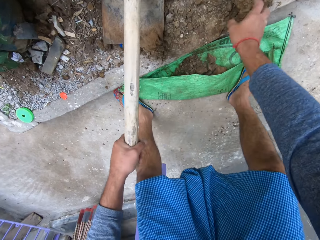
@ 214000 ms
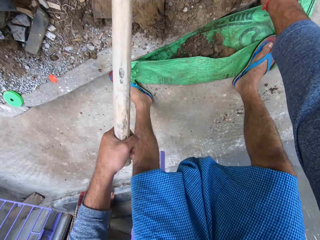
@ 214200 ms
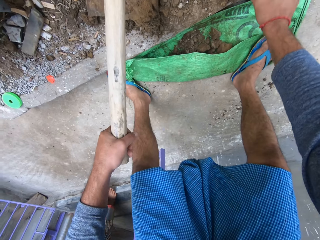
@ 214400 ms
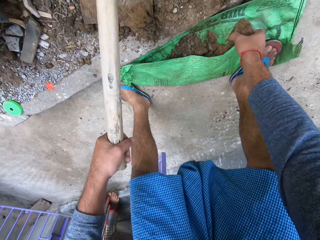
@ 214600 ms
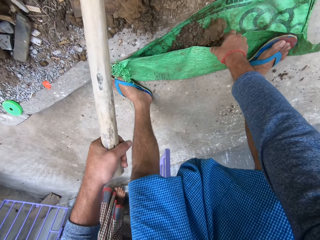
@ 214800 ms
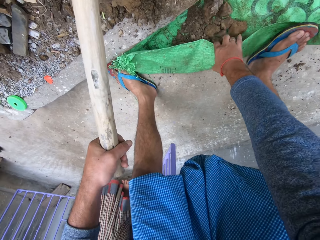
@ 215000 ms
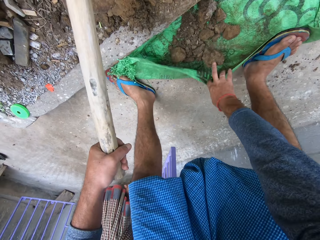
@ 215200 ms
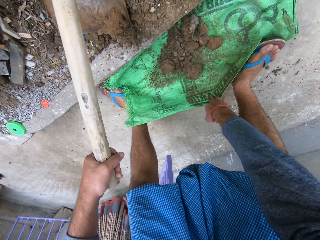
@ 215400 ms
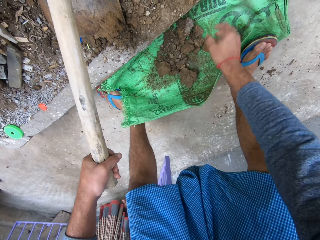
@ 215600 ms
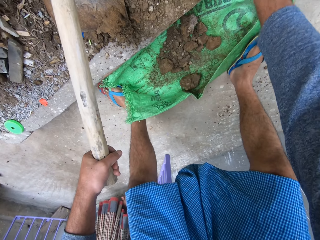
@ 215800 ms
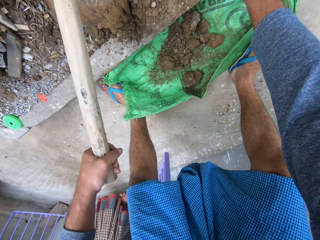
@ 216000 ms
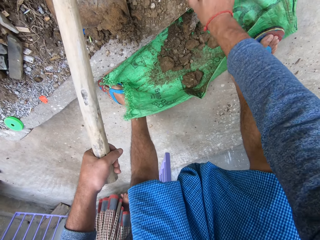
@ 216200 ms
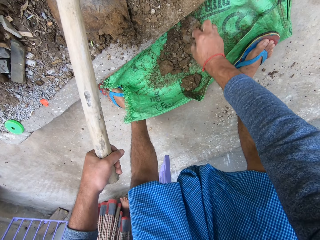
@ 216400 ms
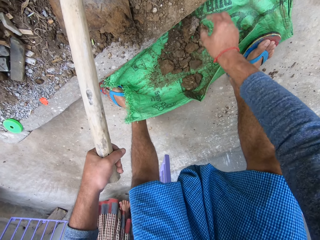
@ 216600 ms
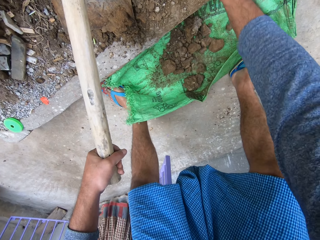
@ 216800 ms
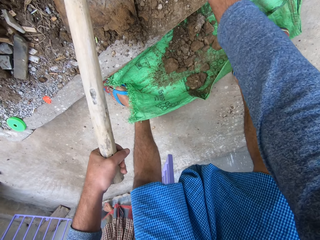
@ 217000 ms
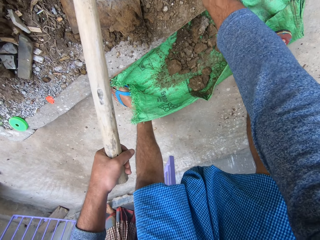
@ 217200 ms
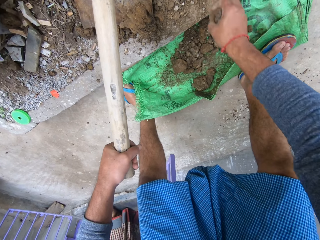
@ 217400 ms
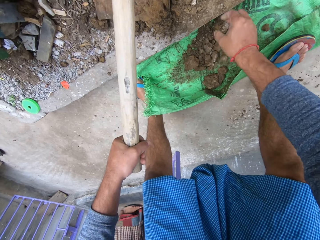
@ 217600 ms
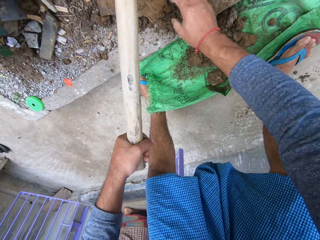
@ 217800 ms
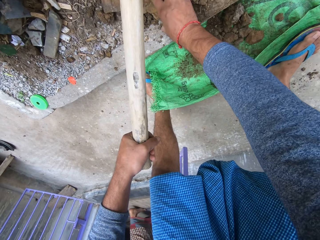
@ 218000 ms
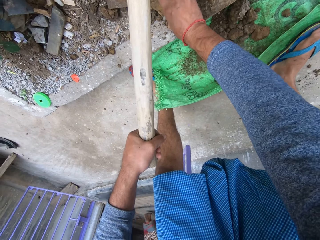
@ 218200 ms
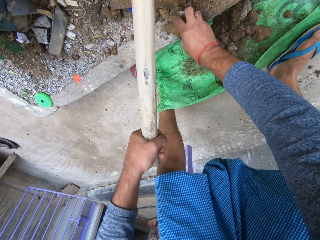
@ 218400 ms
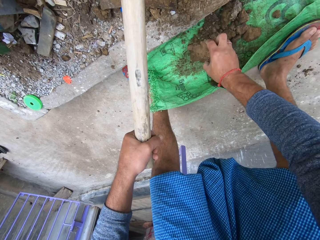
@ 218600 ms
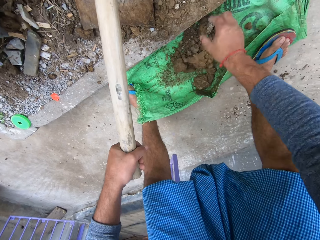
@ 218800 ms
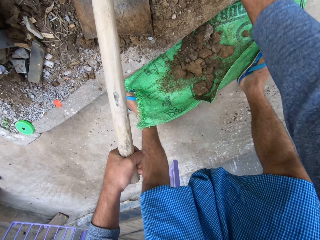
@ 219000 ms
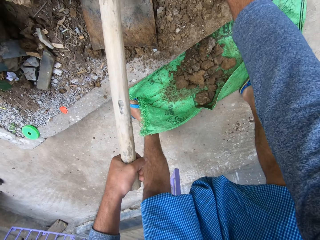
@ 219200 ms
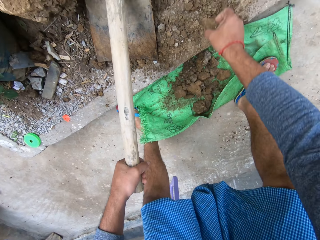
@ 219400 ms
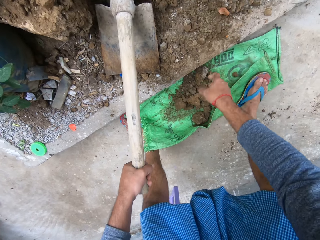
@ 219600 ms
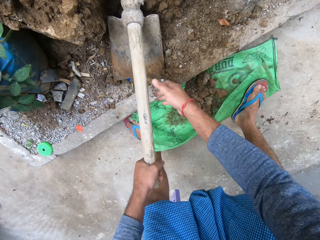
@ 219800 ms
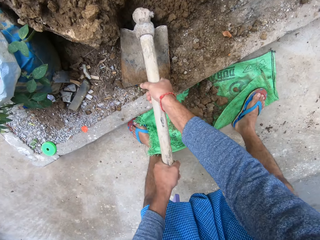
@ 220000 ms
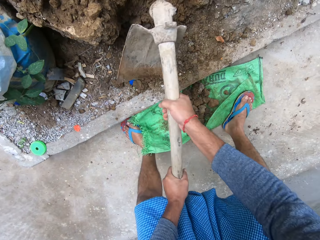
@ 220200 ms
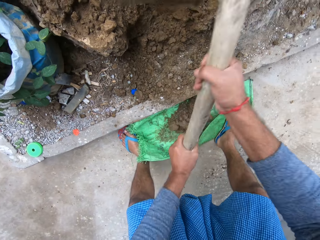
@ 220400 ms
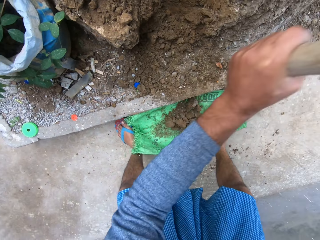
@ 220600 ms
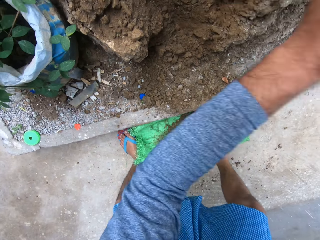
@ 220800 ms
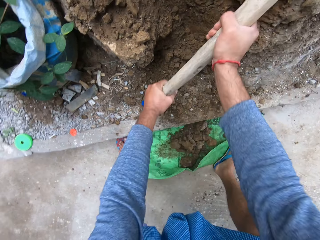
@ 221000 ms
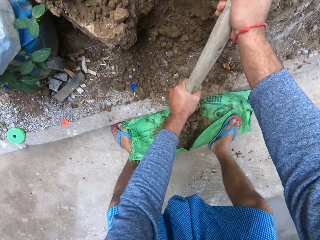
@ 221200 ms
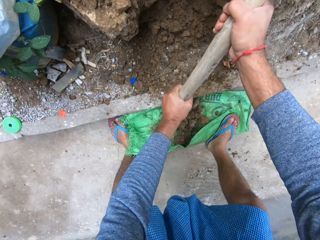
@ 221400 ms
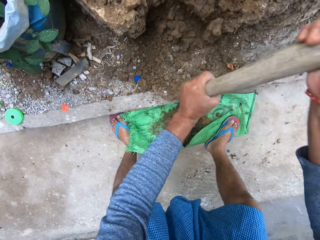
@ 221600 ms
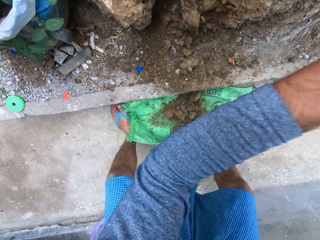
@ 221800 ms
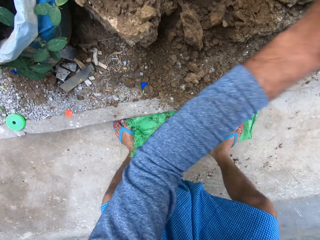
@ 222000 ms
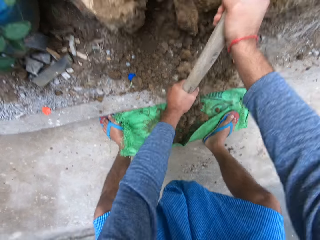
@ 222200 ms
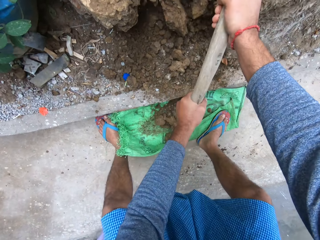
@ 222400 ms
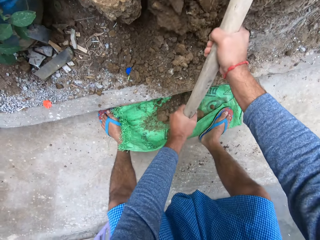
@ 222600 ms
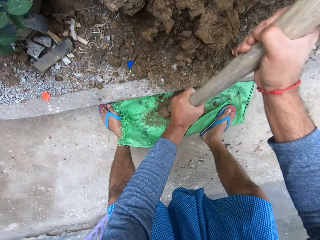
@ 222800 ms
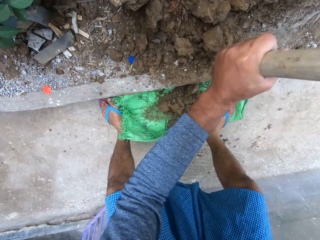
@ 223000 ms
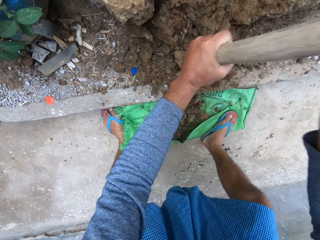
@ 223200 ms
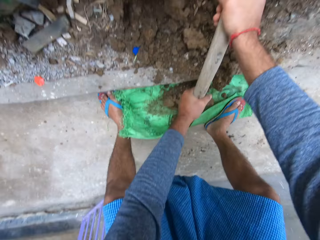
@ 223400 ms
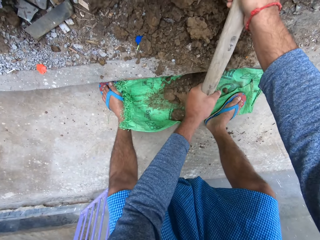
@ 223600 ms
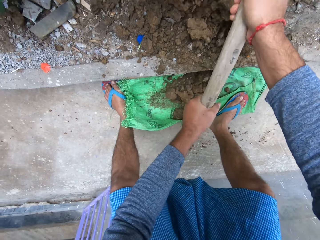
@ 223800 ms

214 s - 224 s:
The camera wearer collects the soil on to the sack. They dig the ground with a hoe.

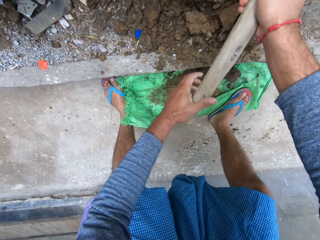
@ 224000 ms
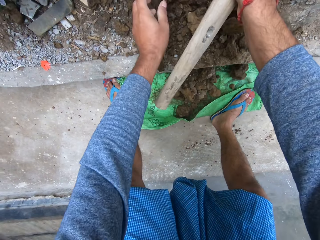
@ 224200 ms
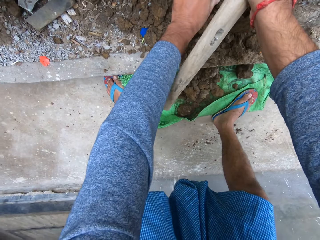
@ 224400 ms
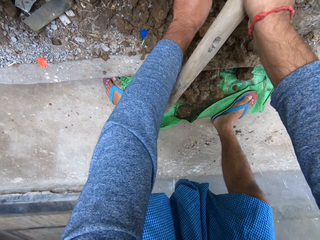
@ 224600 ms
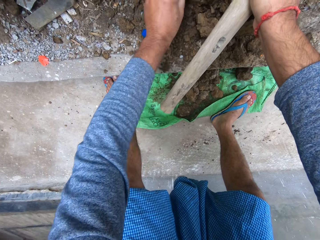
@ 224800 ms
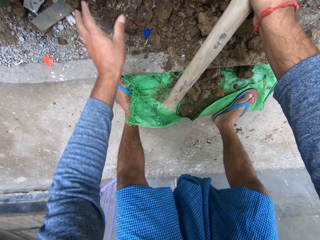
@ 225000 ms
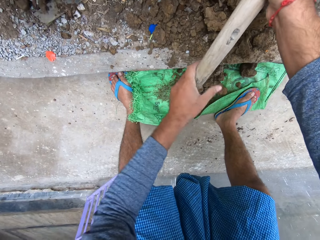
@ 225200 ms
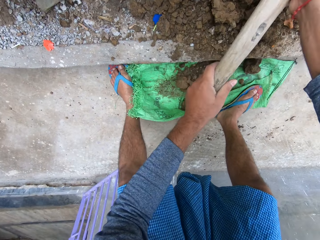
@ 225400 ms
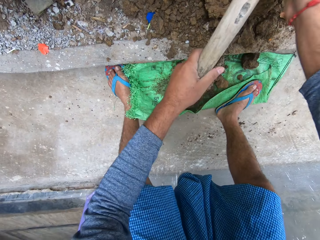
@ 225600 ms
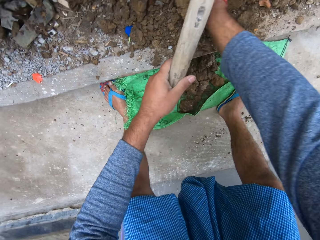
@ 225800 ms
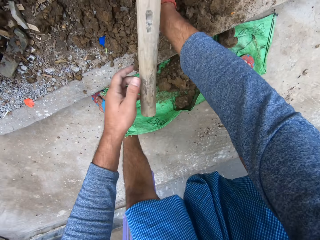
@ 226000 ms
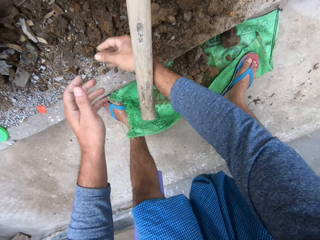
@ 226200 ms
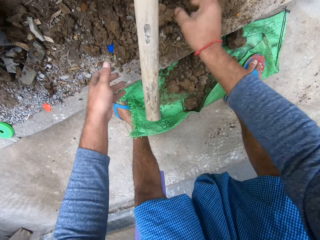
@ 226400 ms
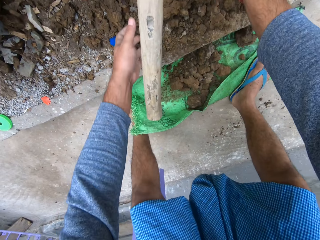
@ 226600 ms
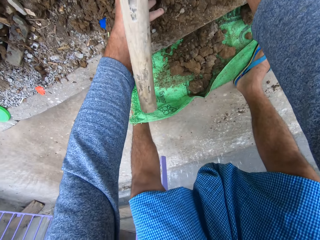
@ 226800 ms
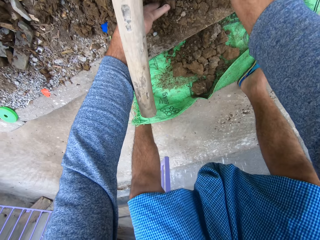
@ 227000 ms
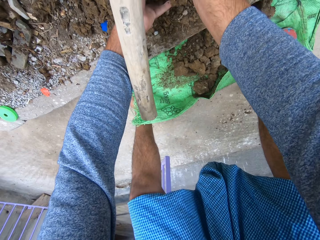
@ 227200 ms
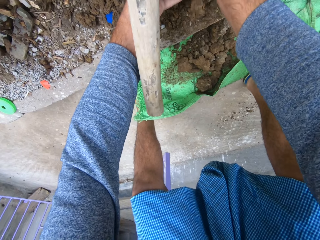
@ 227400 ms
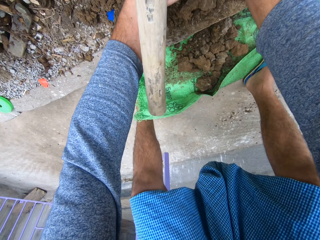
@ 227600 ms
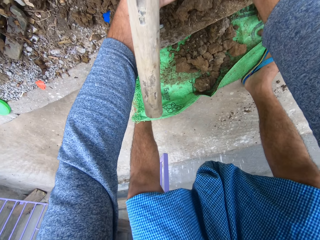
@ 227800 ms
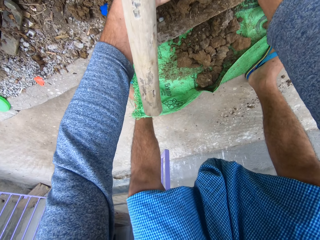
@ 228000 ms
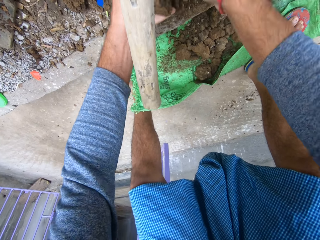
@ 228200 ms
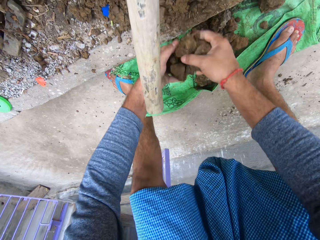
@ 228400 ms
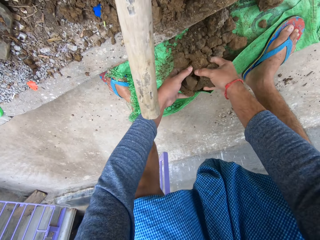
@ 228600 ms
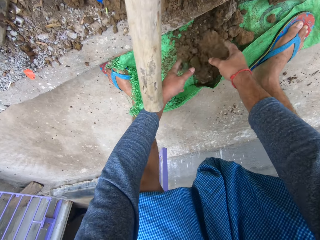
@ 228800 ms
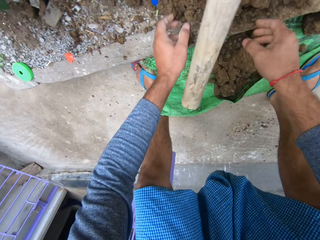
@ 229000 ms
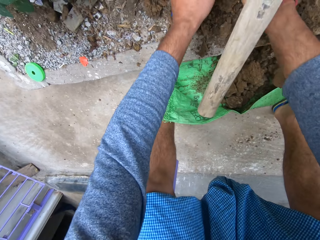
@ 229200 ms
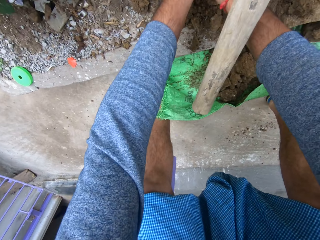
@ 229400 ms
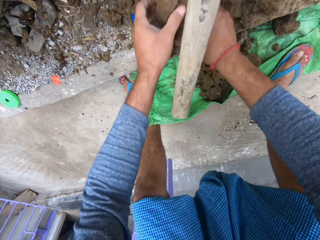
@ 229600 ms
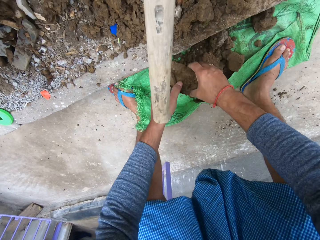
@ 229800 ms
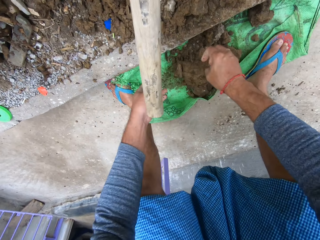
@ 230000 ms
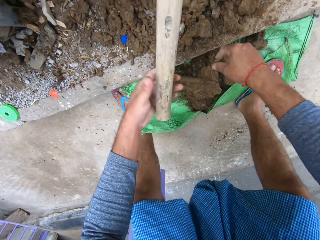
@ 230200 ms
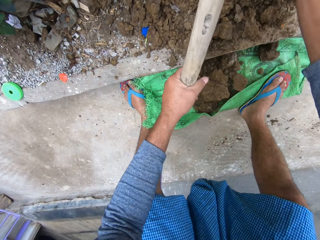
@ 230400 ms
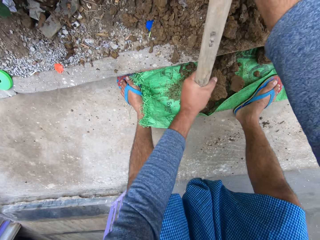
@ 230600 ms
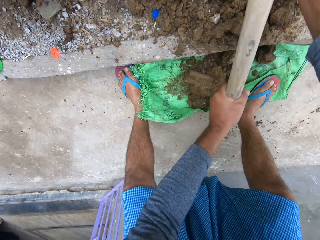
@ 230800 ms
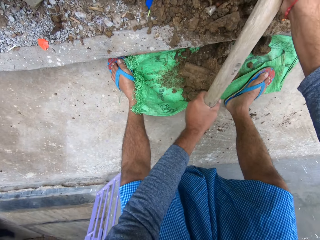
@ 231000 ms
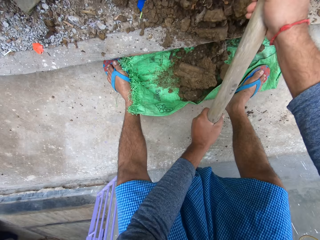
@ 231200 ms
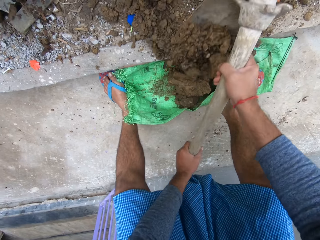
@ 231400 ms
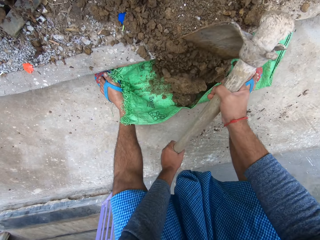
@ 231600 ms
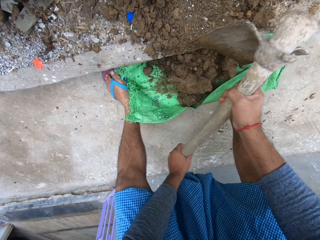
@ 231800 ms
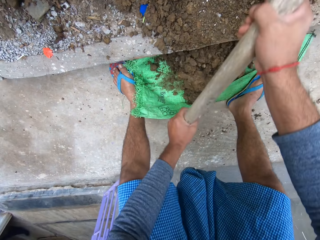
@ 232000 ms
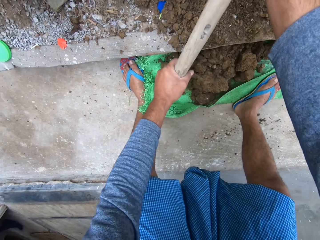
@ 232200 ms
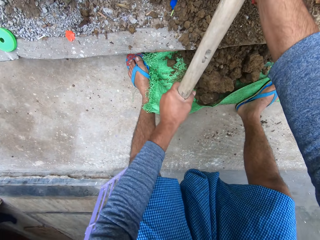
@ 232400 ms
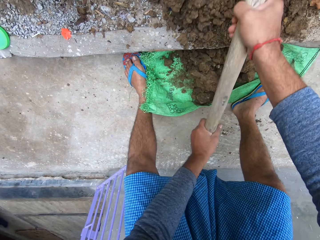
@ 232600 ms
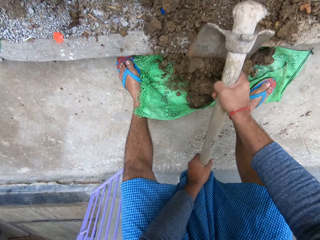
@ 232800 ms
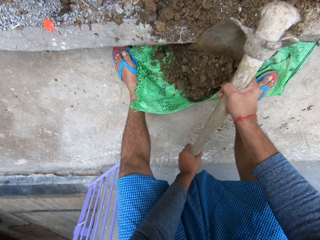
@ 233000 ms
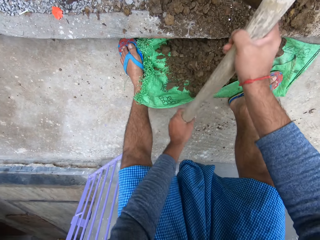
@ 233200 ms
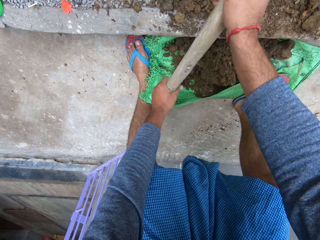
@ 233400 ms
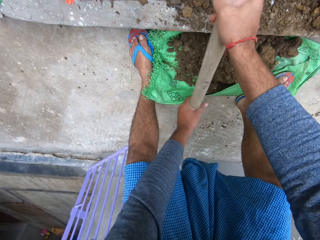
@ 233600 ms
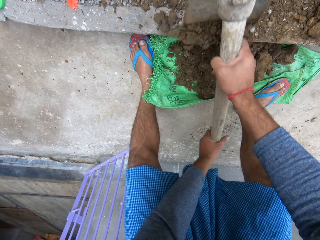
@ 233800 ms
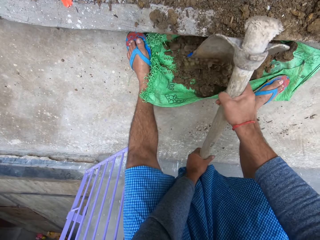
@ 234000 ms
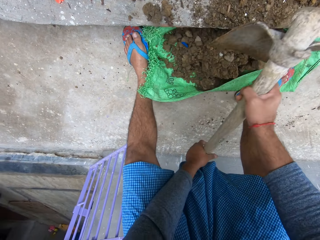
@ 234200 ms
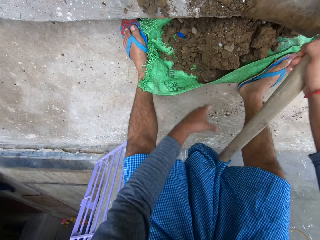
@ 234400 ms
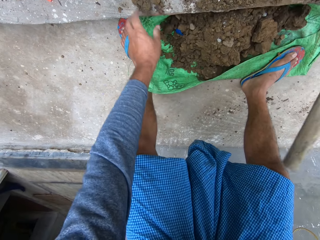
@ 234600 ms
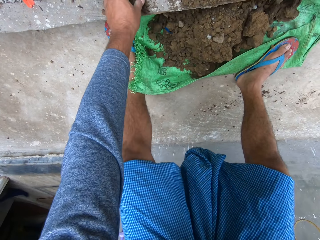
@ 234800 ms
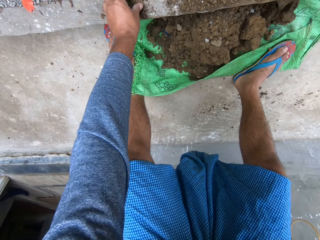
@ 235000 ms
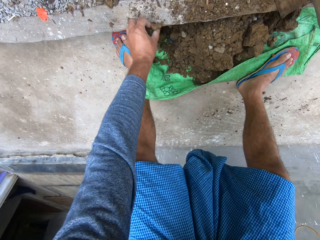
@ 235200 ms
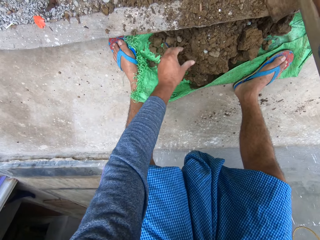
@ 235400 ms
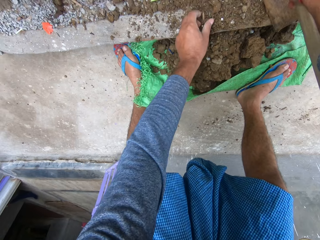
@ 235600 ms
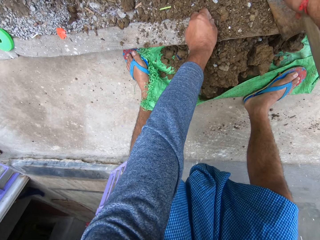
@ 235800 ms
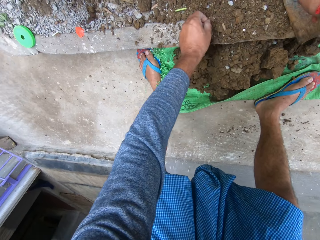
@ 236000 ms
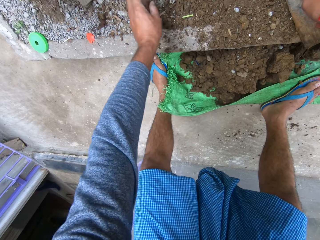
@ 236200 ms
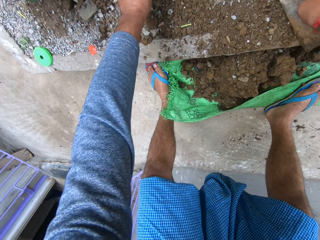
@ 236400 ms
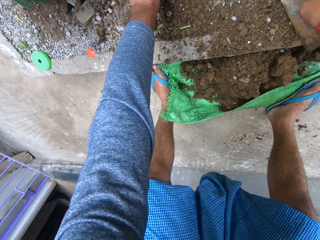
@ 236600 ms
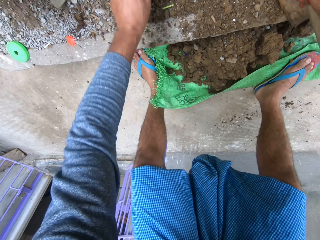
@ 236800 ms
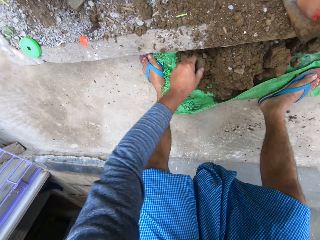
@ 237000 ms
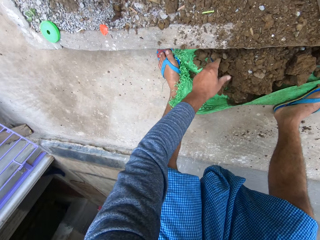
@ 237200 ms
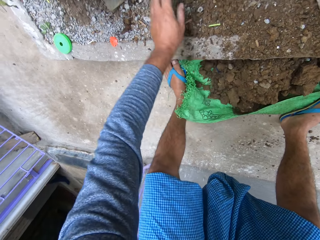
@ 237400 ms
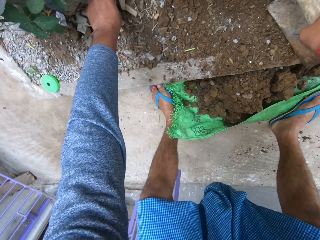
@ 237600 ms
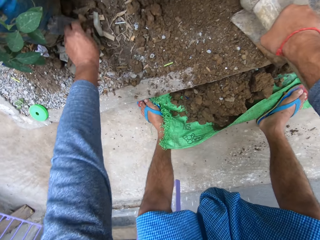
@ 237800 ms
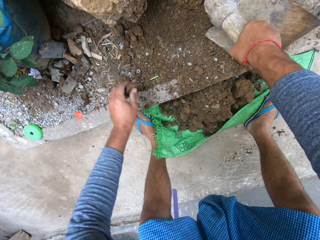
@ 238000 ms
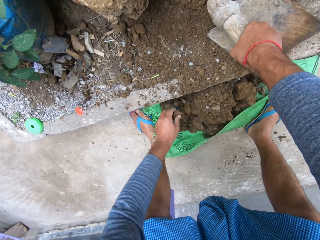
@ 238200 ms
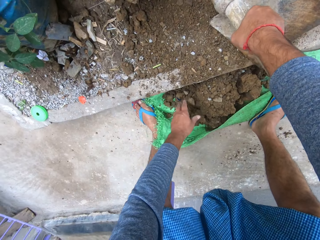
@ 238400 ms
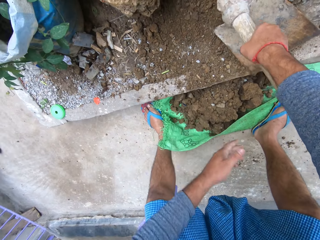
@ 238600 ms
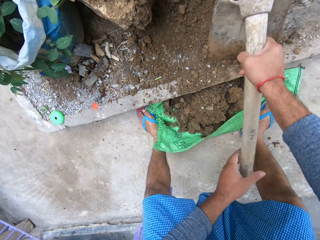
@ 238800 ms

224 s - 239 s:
The camera wearer puts something on the side. They collect the soil on to the sack. They pick up the hoe. They drag the soil on to the sack with the hoe. They collect the soil on to the sack.
